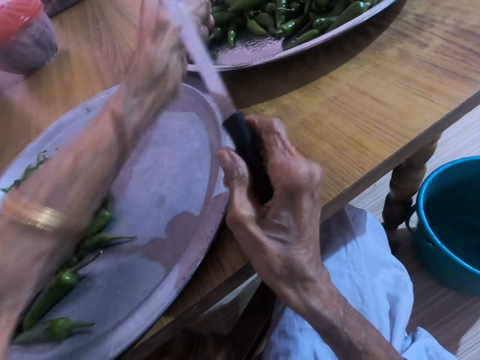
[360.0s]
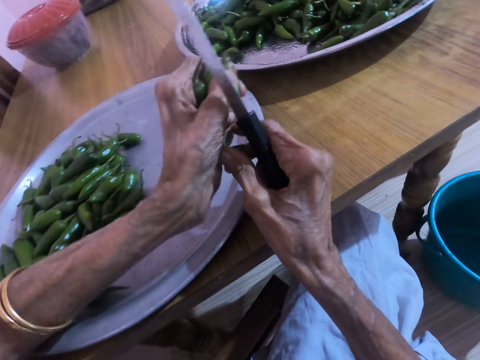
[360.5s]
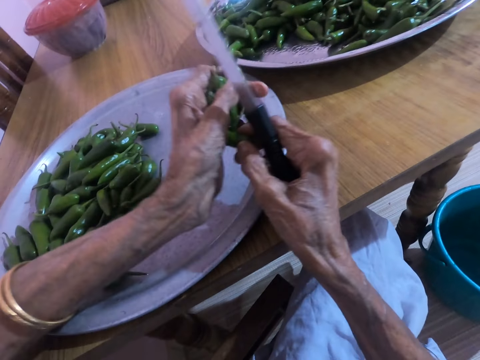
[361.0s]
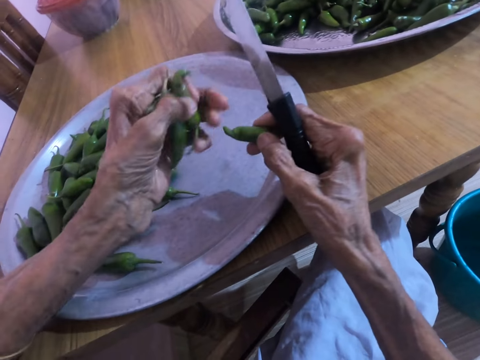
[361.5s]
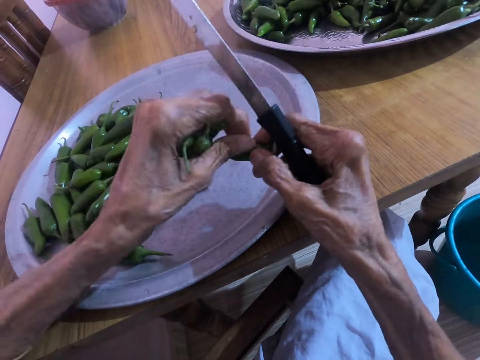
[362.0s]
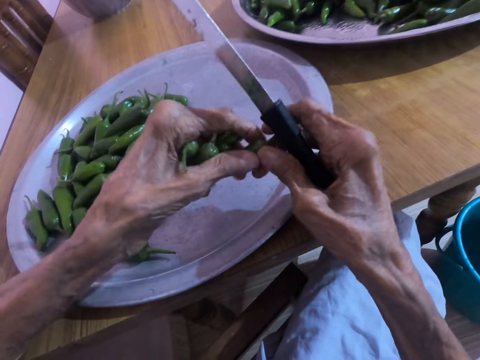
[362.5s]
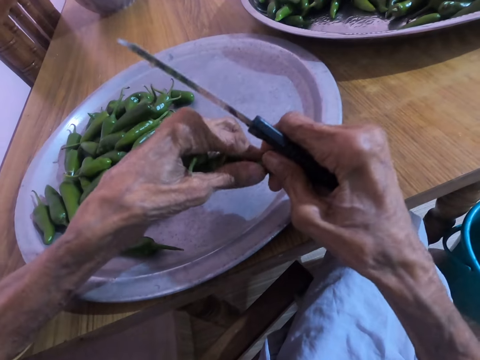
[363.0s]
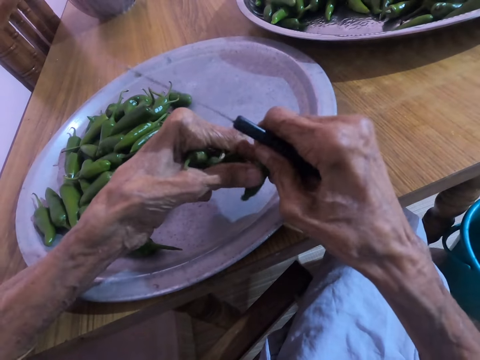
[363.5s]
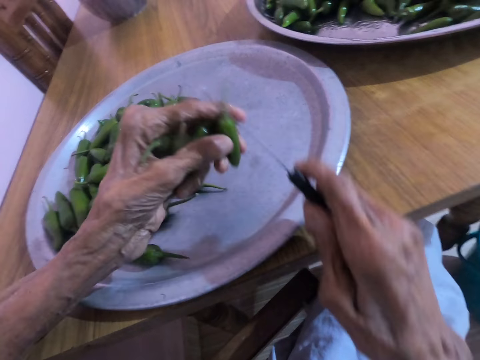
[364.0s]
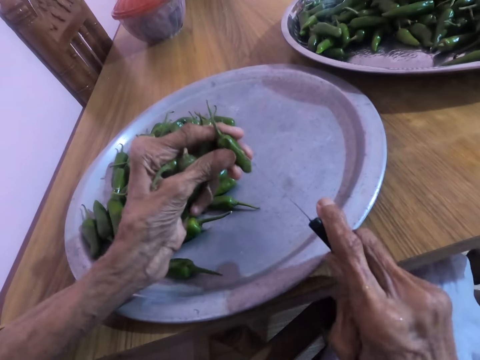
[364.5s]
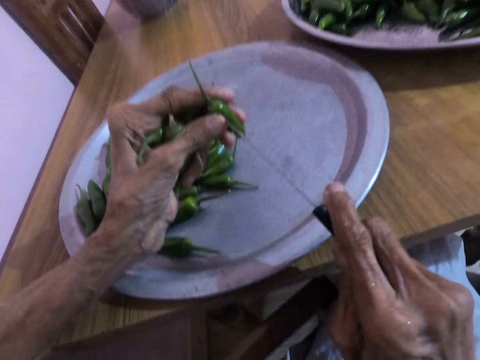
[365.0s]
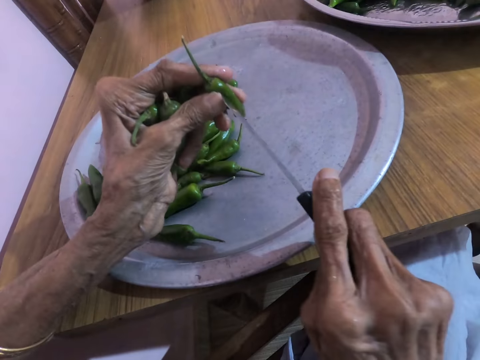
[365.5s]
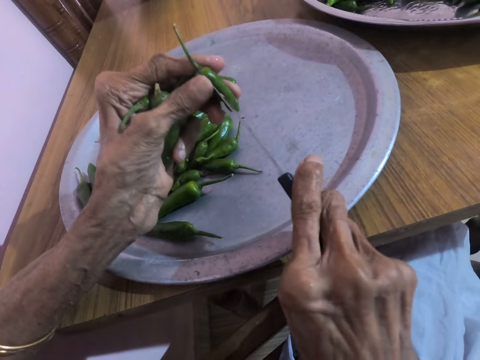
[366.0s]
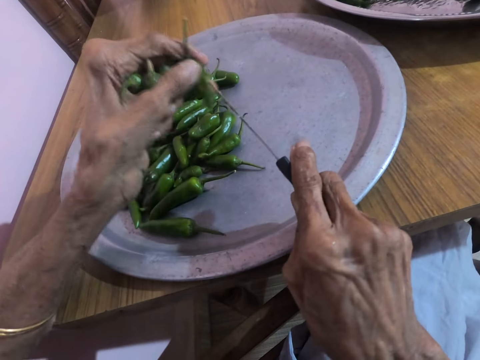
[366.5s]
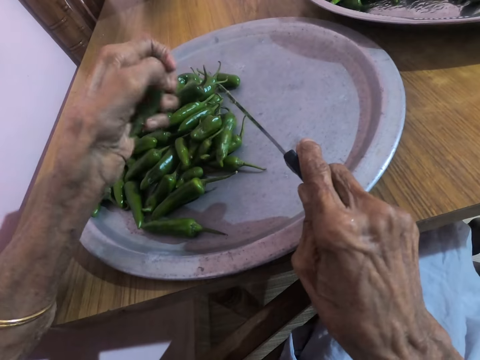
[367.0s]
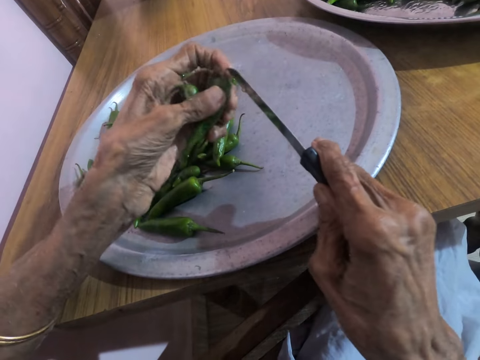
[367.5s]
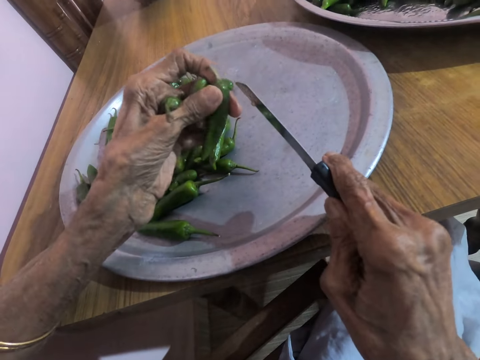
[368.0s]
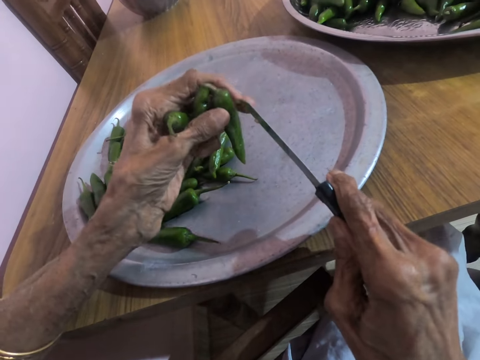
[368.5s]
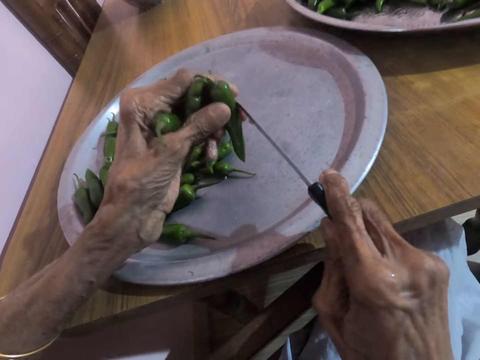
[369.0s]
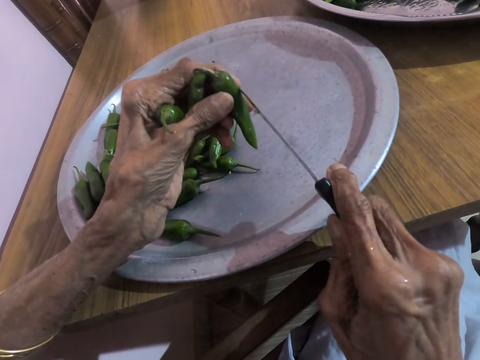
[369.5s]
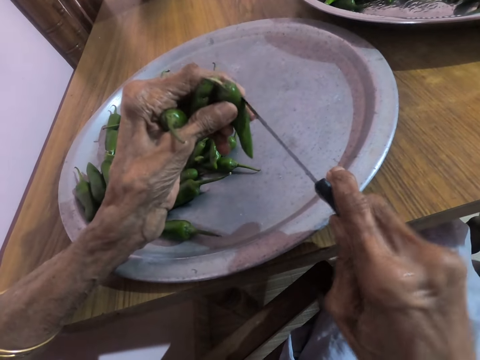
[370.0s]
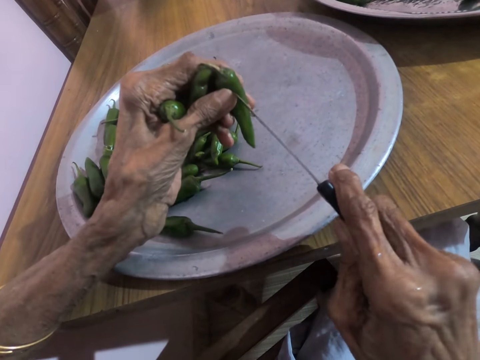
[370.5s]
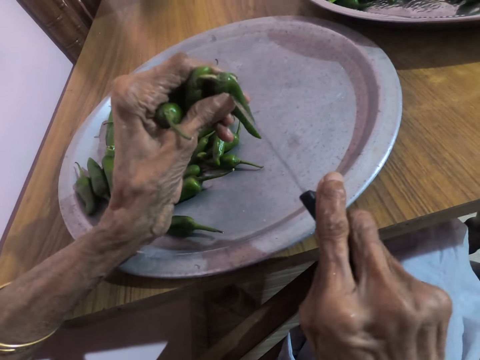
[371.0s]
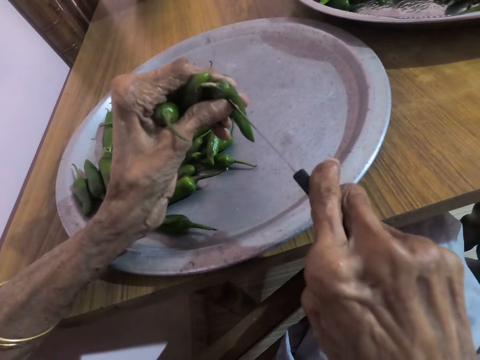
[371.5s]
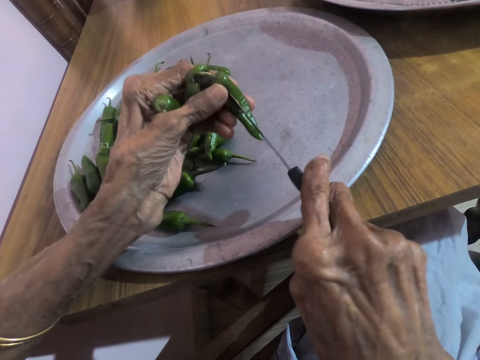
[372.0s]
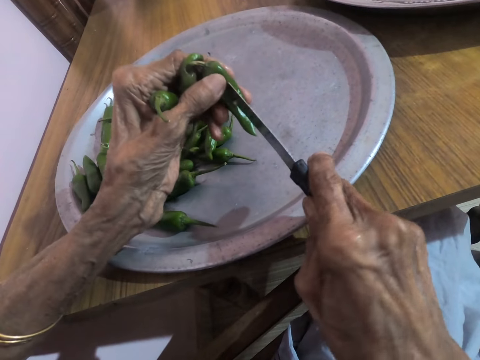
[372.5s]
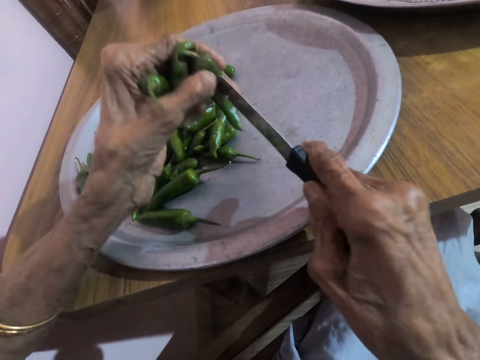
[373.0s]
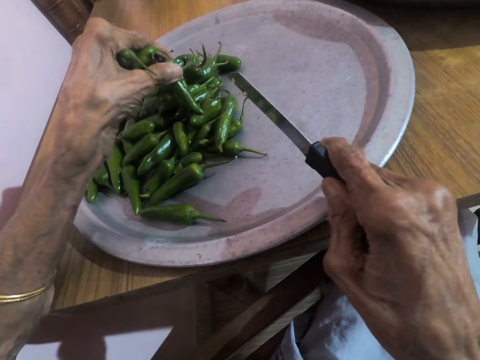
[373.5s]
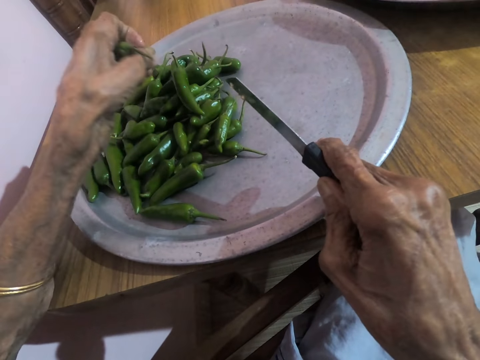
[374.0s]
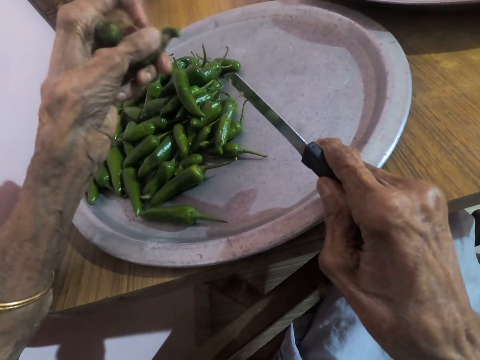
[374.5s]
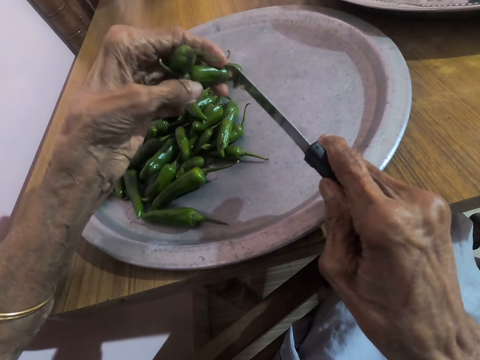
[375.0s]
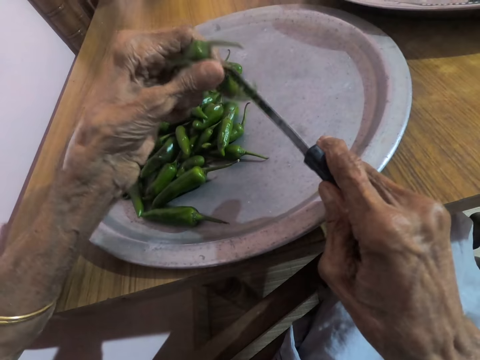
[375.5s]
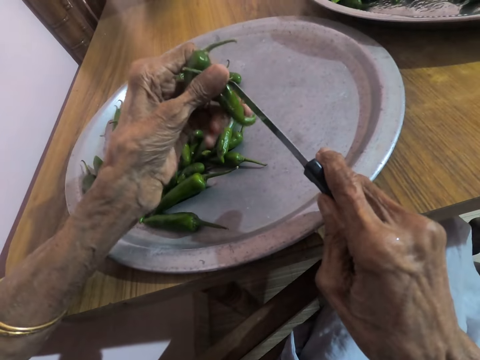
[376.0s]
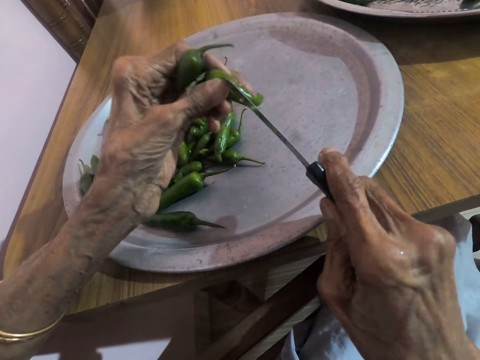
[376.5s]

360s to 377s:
The camera wearer picks a green scotch bonnet from the tray on the table with his left hand. He passes the green scotch bonnet from his left hand to his right hand. He passes the green scotch bonnet from his right hand to his left hand. He cuts the side of the green scotch bonnet in his left hand with the knife in his right hand. He drops the green scotch bonnet in the tray on the table with his left hand. He cuts the side of the green scotch bonnet in his left hand with the knife in his right hand. He drops the green scotch bonnet in the tray on the table with his left hand.

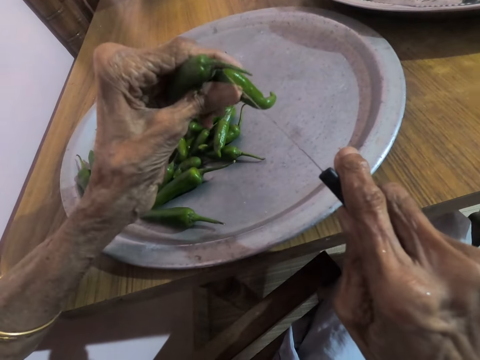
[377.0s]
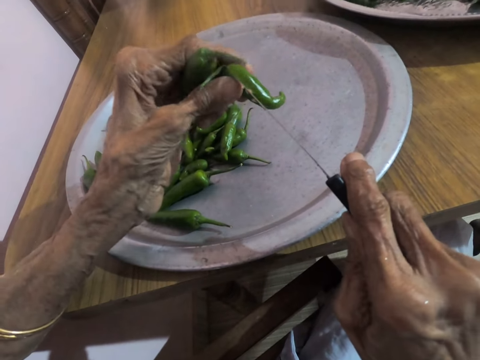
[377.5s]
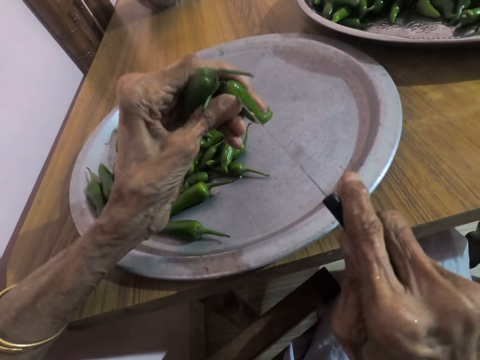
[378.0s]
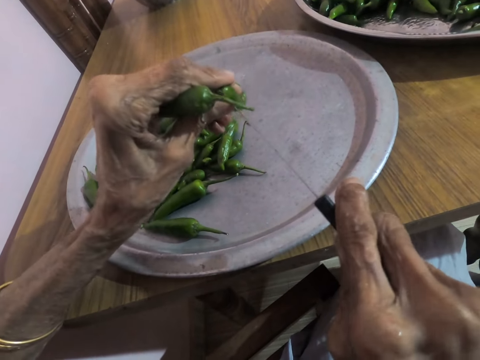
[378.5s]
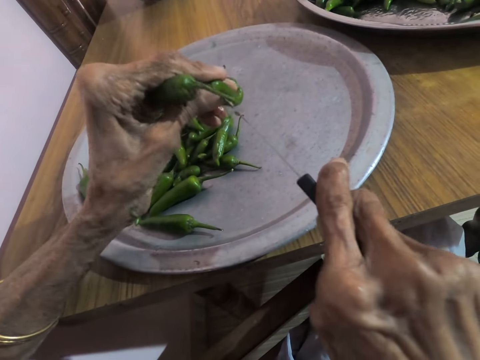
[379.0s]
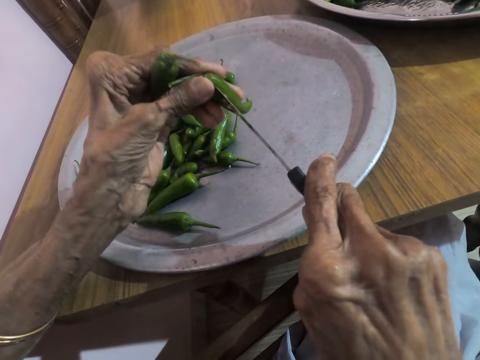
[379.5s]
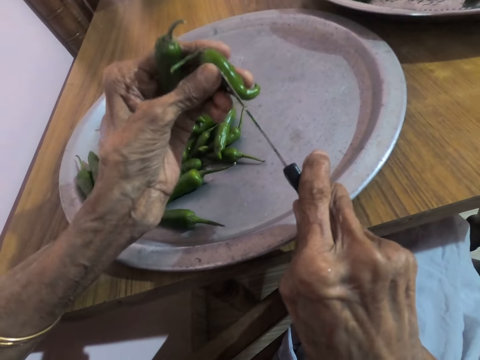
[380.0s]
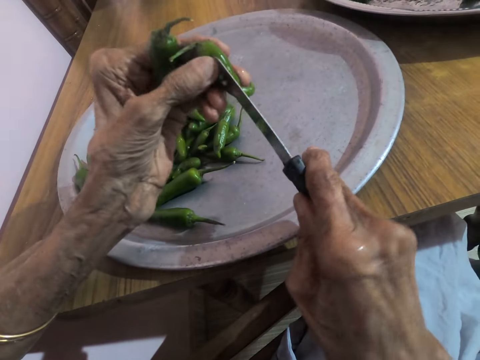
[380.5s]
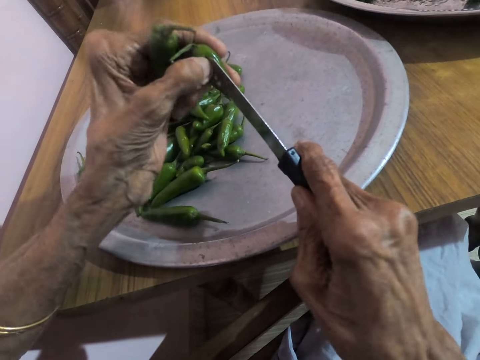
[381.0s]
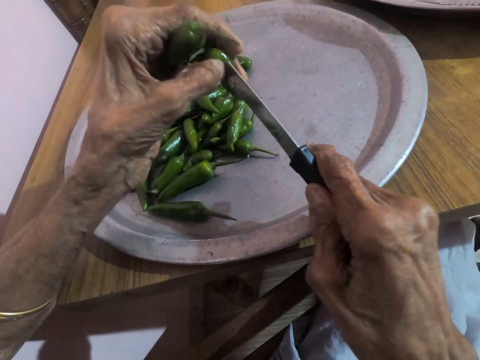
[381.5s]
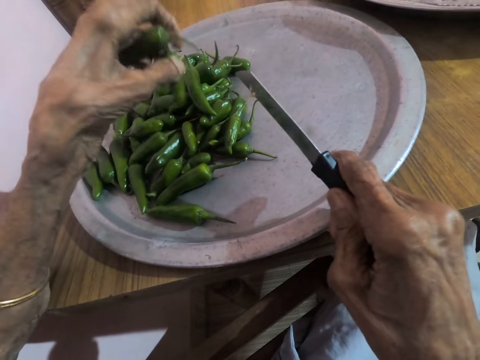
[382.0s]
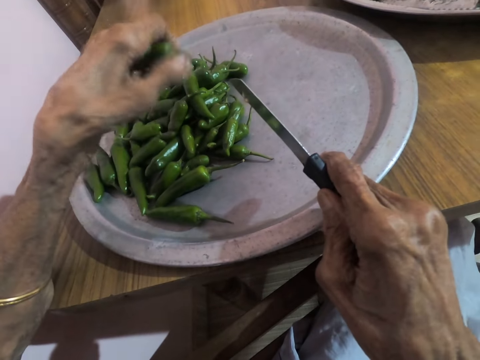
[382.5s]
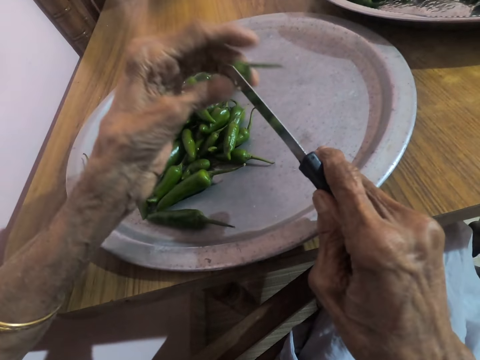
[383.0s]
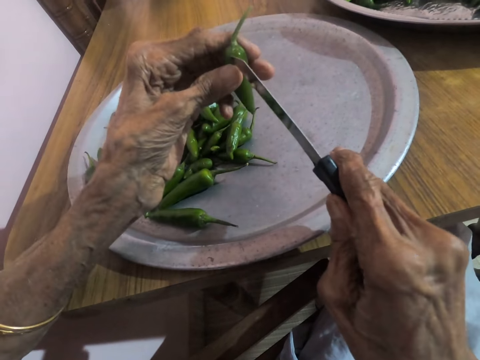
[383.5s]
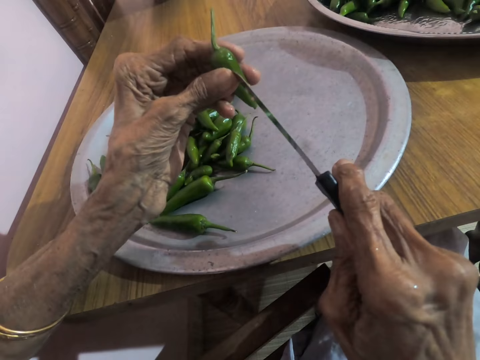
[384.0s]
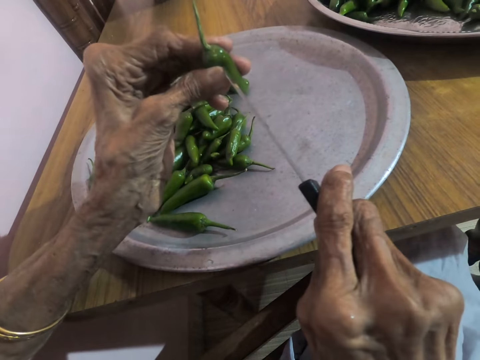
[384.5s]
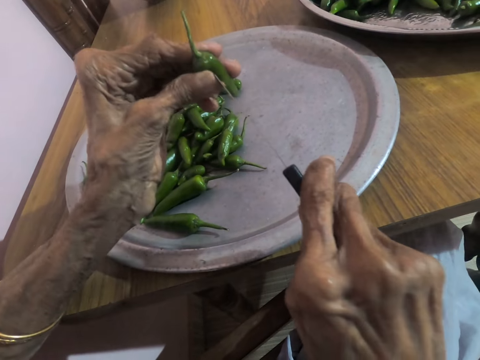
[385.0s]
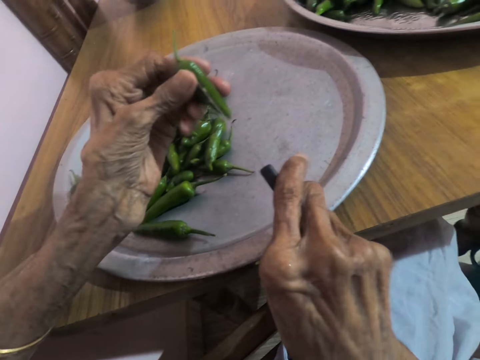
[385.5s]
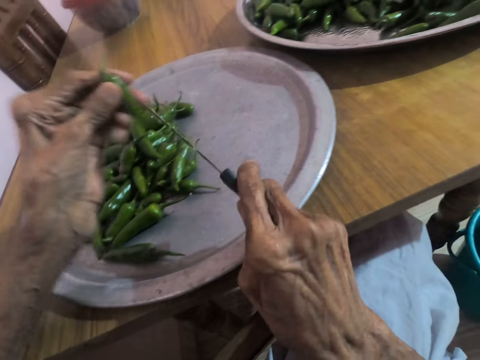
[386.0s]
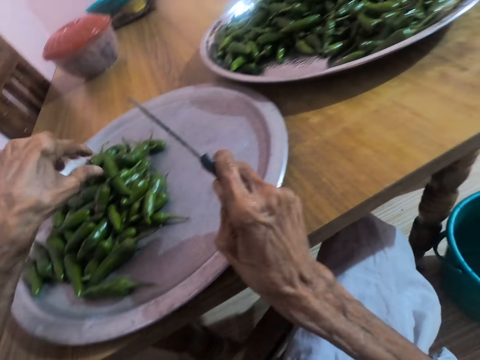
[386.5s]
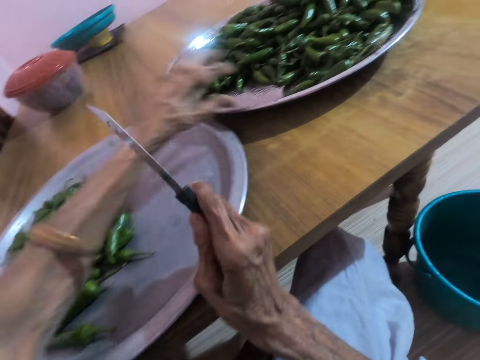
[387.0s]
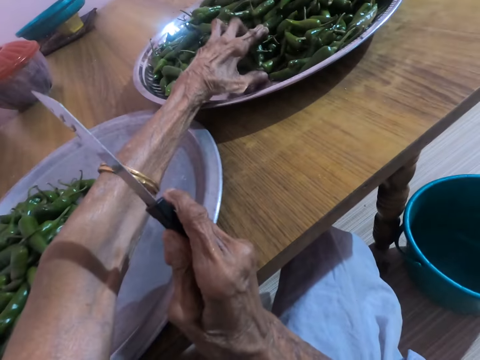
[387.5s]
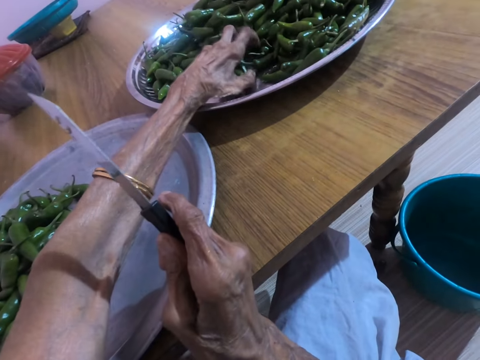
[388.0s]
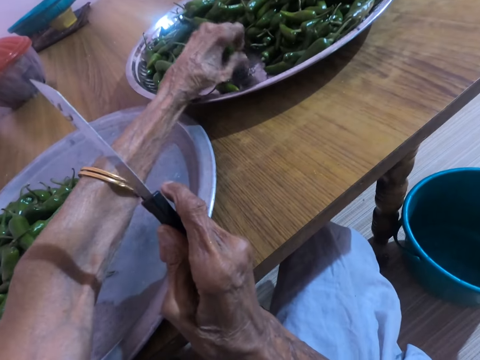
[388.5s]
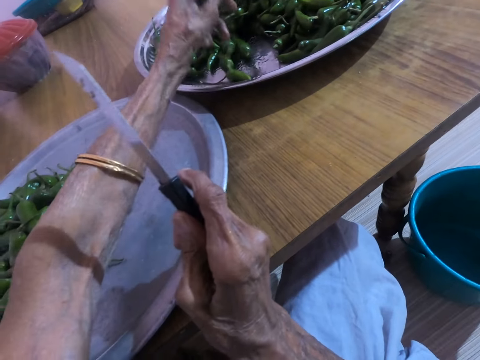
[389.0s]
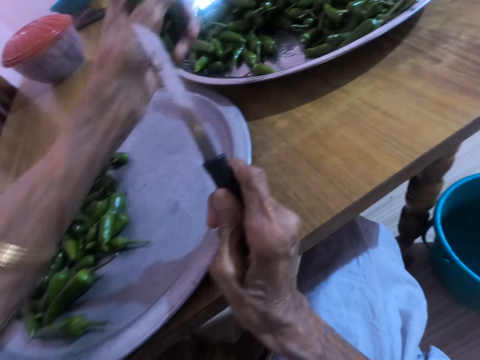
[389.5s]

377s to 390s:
The camera wearer cuts the side of a green scotch bonnet in his left hand with the knife in his right hand. He drops the green scotch bonnet in the tray on the table with his left hand. He cuts the side of the green scotch bonnet in his left hand with the knife in his right hand. He drops the green scotch bonnet in the tray on the table with his left hand. He picks the green scotch bonnet from the tray on the table with his left hand.
